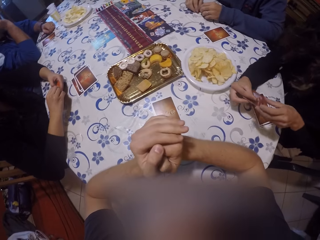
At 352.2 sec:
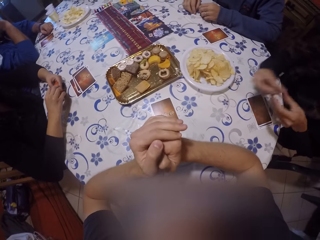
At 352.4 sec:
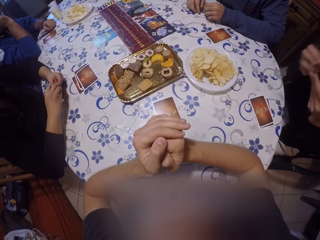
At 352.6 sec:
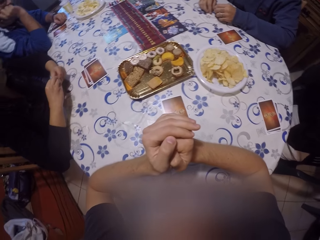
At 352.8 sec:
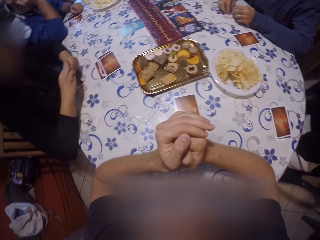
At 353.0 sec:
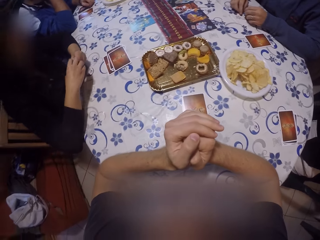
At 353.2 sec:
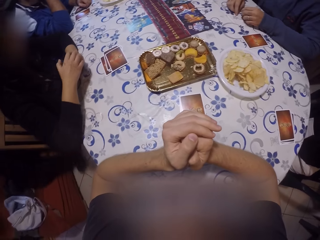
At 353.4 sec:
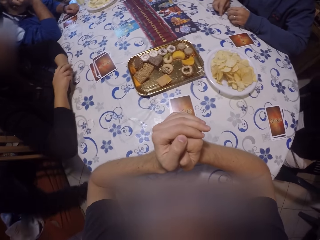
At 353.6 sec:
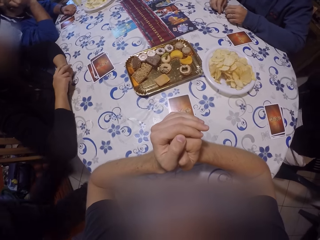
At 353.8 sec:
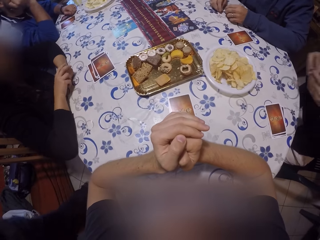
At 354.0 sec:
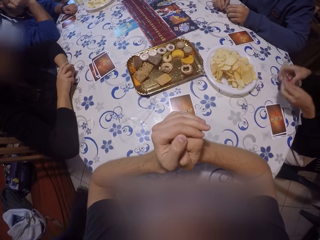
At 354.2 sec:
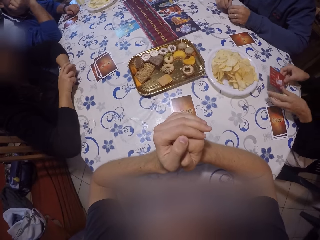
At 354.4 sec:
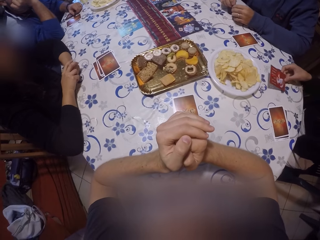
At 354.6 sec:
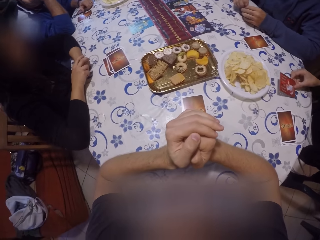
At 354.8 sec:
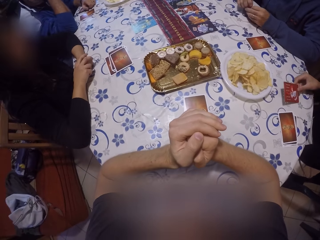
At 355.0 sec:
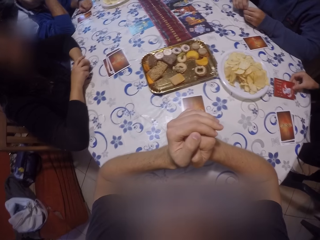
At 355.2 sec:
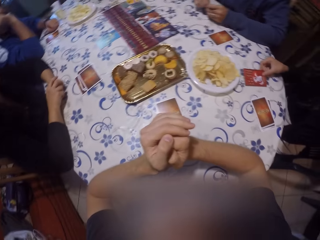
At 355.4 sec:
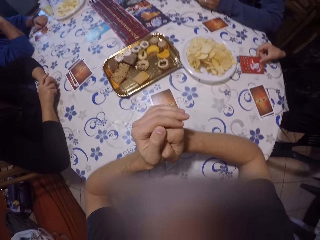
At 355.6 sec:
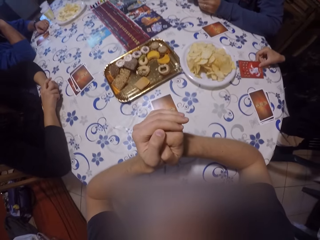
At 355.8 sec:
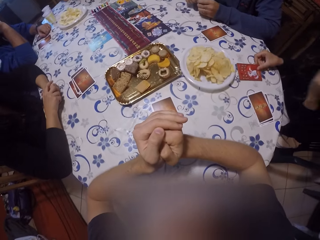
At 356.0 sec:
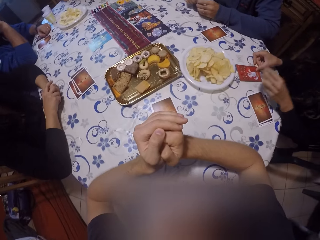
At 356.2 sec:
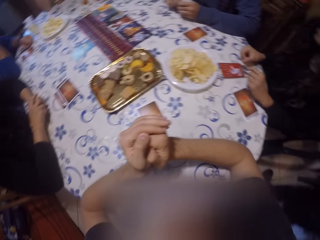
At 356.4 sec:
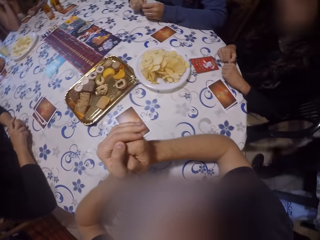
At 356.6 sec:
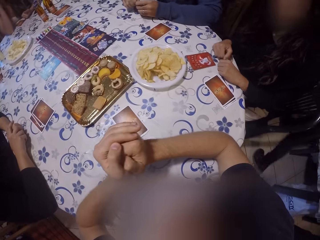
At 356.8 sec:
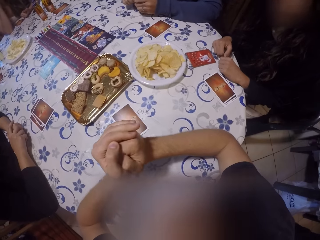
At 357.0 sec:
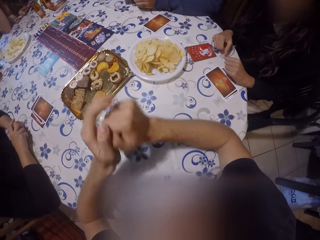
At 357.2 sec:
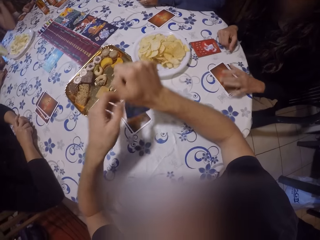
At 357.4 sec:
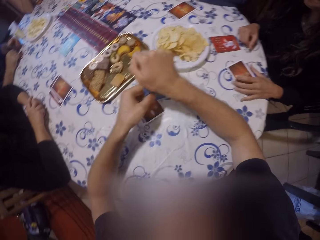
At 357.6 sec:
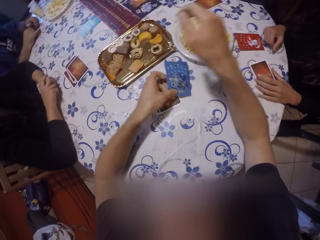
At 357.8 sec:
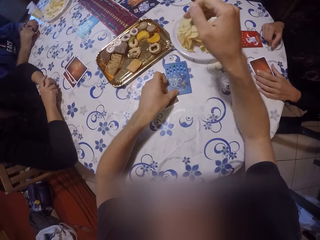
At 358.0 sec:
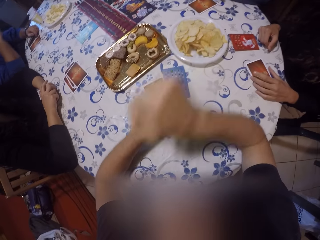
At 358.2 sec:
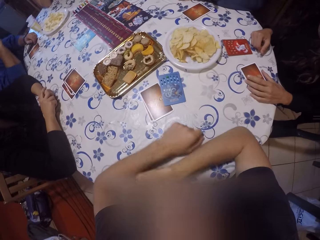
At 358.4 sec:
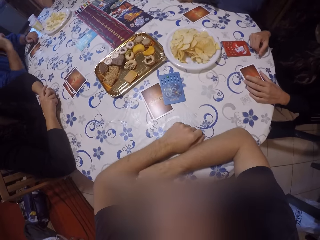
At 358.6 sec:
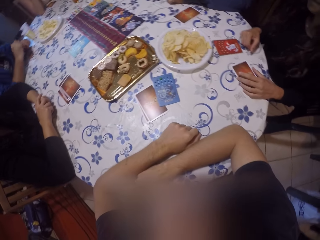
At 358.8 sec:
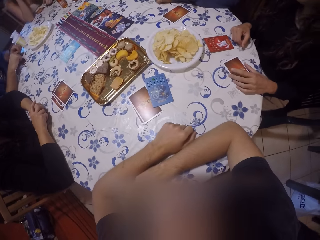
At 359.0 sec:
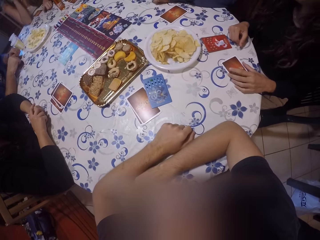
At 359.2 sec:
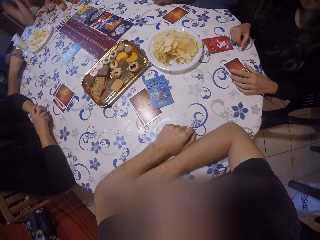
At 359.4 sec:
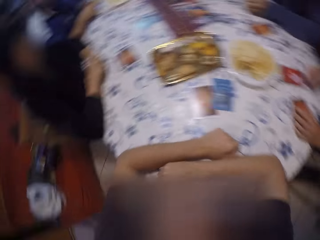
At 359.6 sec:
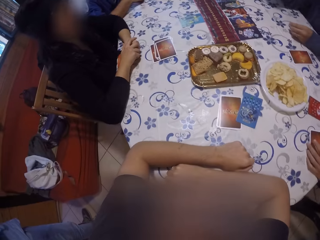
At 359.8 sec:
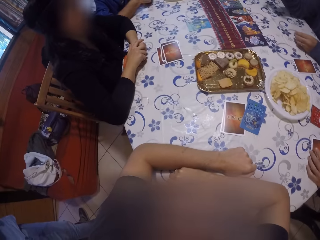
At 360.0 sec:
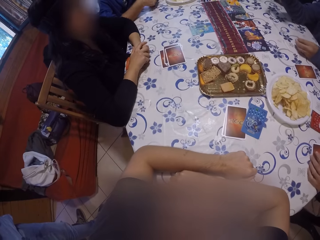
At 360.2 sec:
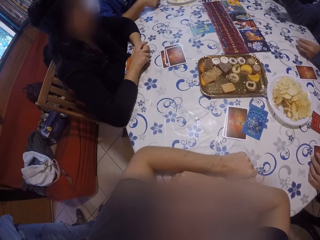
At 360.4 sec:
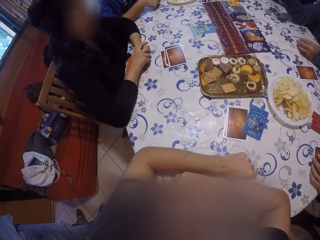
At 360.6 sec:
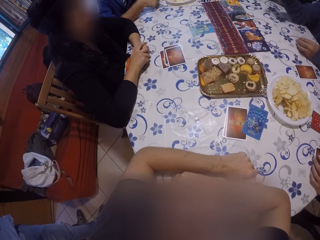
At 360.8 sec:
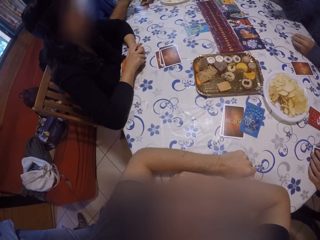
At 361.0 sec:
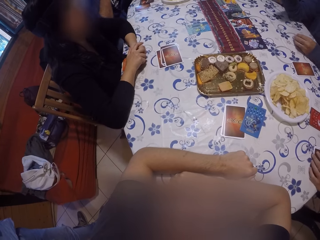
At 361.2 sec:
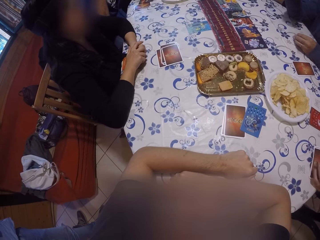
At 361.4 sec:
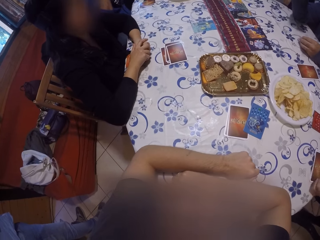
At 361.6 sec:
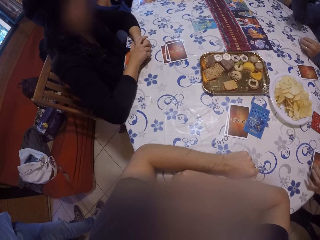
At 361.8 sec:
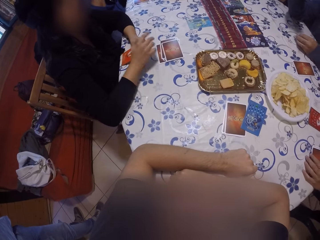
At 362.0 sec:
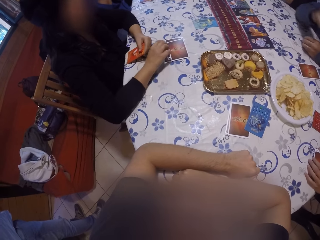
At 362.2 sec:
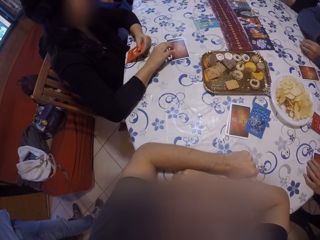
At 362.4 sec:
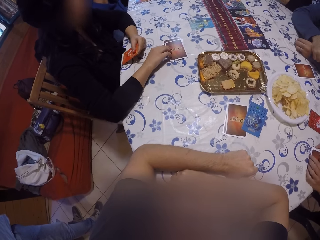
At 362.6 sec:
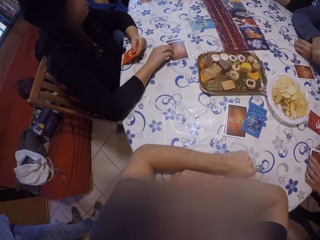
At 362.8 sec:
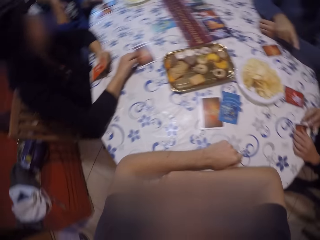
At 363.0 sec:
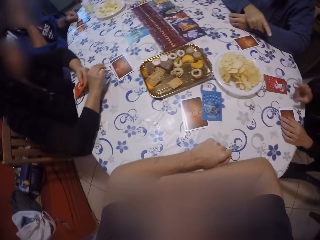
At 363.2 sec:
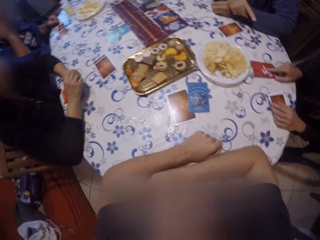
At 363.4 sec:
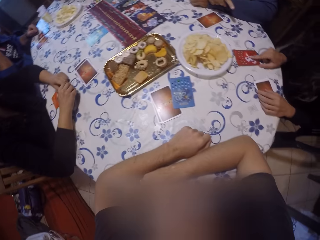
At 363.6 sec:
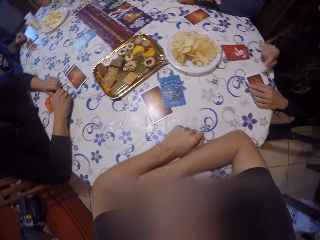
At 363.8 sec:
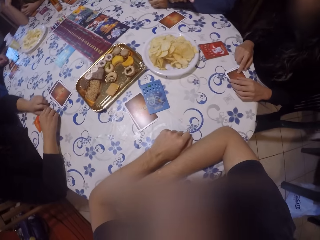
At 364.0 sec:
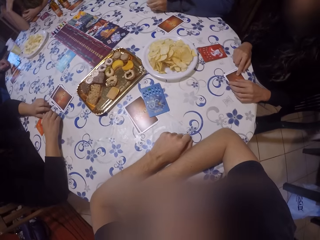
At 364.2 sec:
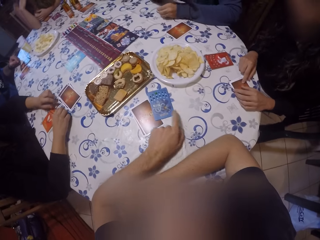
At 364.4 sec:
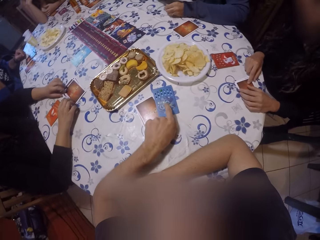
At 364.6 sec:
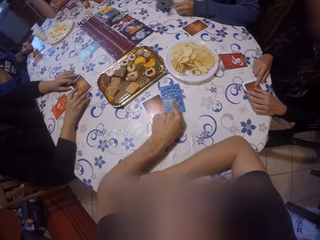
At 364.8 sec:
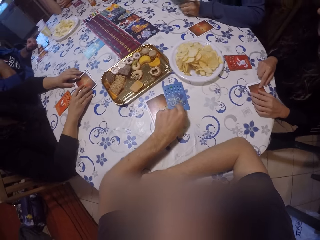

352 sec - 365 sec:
A woman holds the card in her right hand. The woman spreads the card. The woman drops the card in her right hand on the table. The camera wearer drops the card in his hands on the table with his left hand. He looks at the card game.

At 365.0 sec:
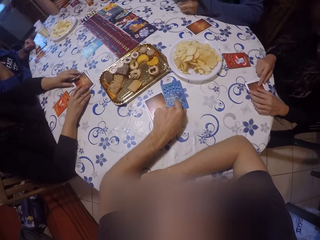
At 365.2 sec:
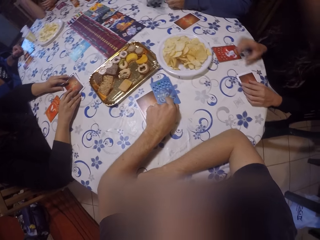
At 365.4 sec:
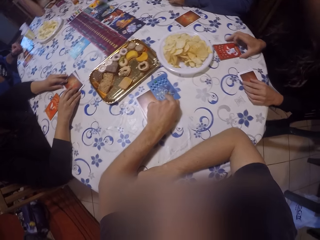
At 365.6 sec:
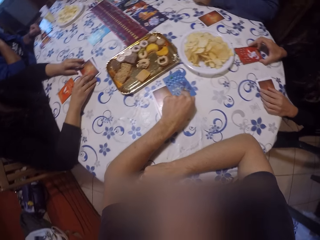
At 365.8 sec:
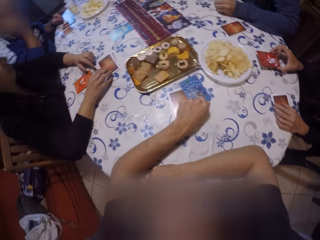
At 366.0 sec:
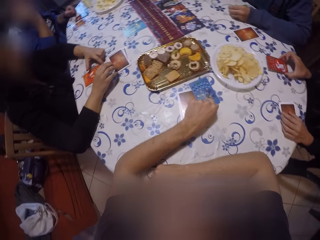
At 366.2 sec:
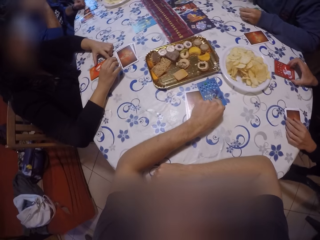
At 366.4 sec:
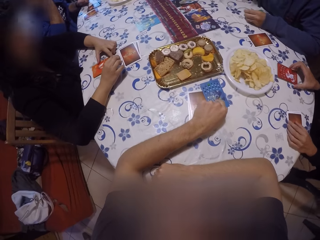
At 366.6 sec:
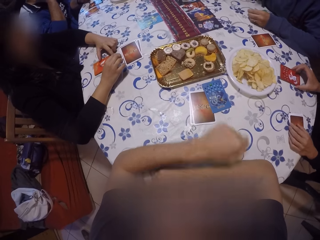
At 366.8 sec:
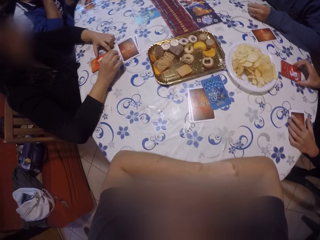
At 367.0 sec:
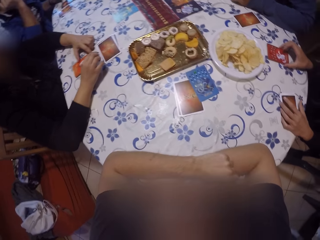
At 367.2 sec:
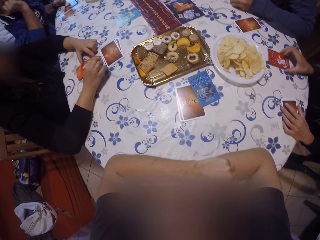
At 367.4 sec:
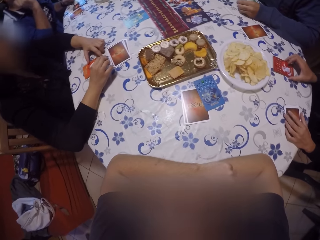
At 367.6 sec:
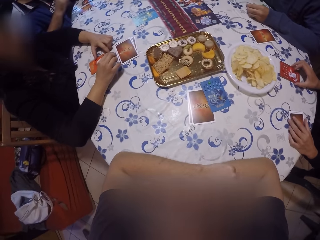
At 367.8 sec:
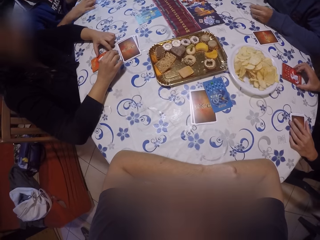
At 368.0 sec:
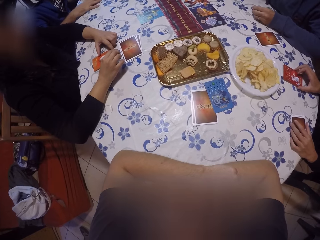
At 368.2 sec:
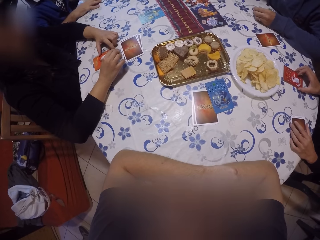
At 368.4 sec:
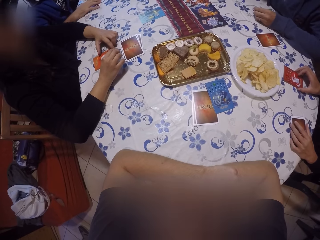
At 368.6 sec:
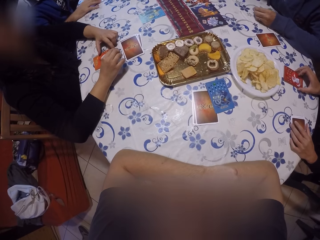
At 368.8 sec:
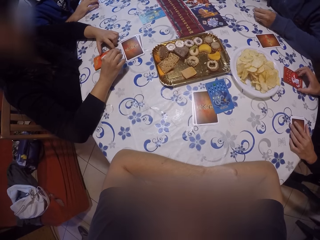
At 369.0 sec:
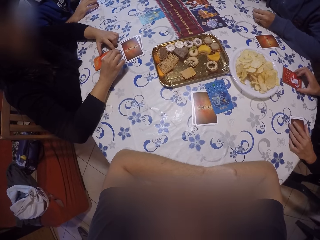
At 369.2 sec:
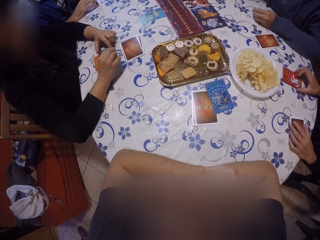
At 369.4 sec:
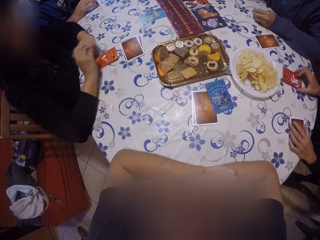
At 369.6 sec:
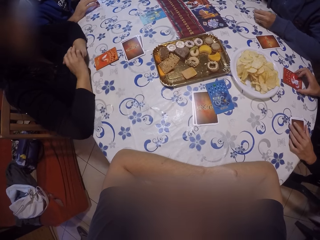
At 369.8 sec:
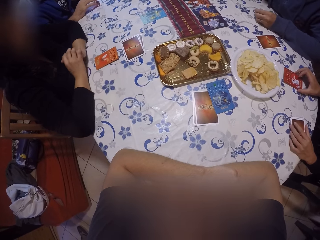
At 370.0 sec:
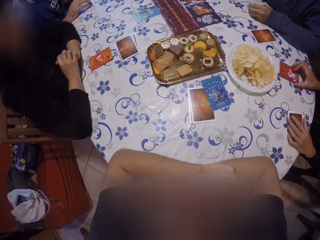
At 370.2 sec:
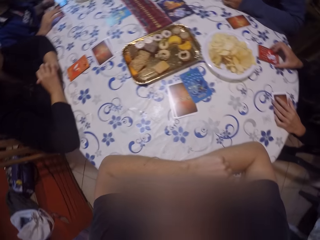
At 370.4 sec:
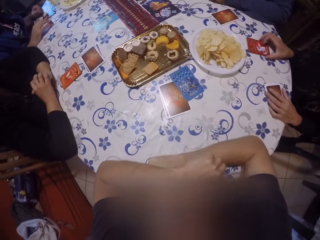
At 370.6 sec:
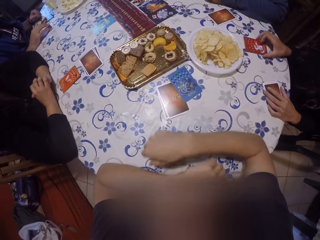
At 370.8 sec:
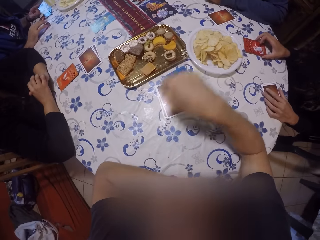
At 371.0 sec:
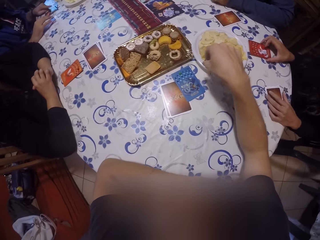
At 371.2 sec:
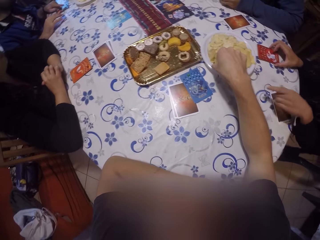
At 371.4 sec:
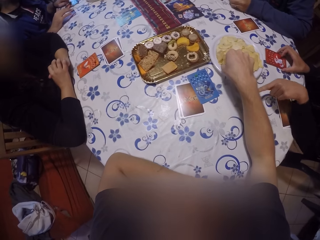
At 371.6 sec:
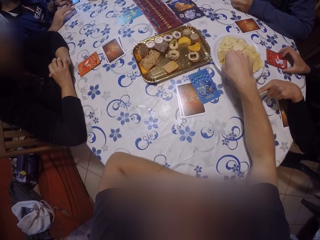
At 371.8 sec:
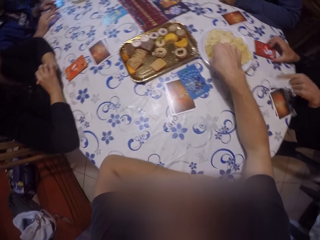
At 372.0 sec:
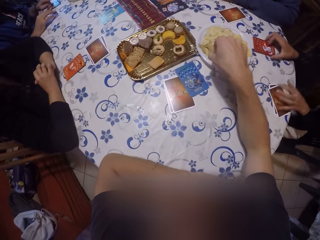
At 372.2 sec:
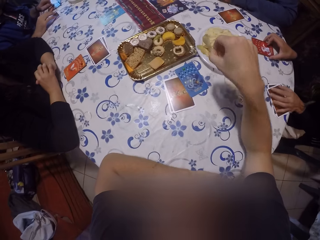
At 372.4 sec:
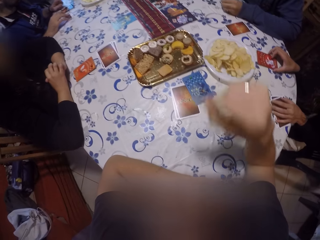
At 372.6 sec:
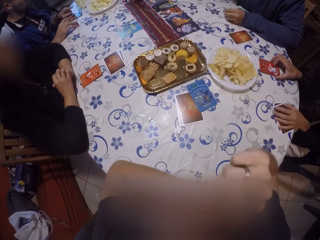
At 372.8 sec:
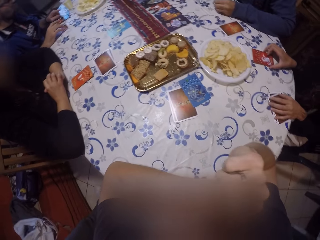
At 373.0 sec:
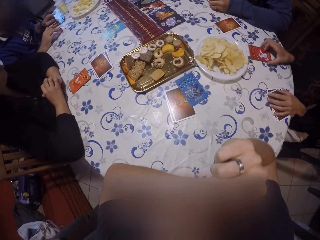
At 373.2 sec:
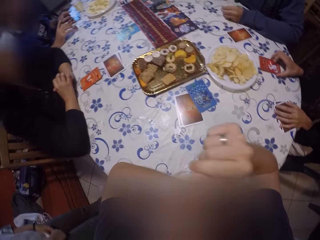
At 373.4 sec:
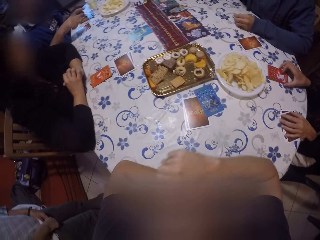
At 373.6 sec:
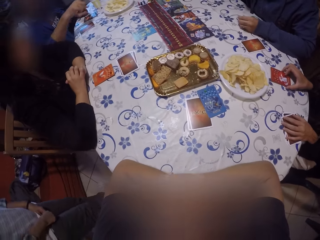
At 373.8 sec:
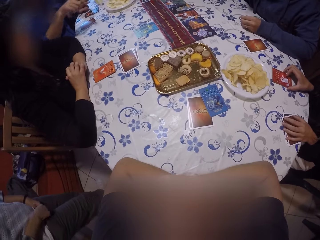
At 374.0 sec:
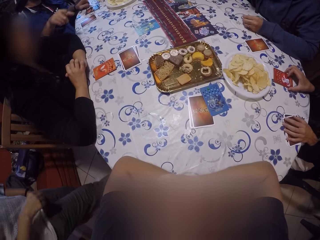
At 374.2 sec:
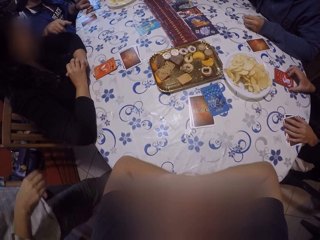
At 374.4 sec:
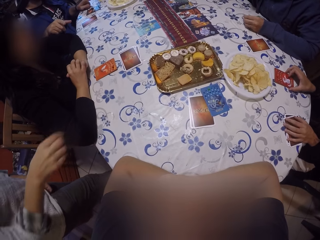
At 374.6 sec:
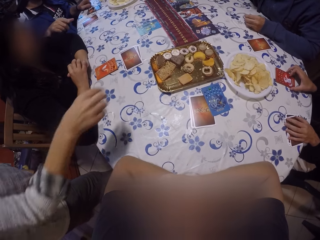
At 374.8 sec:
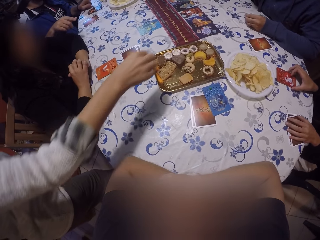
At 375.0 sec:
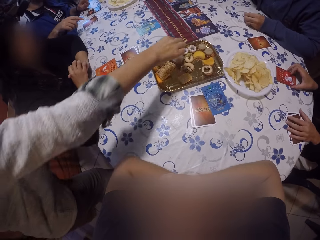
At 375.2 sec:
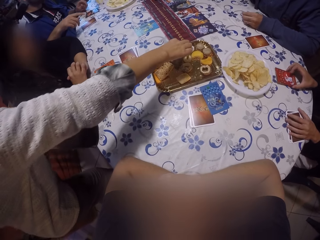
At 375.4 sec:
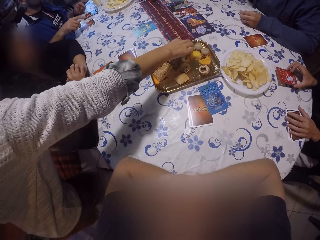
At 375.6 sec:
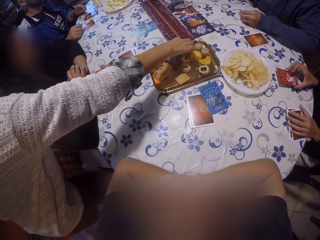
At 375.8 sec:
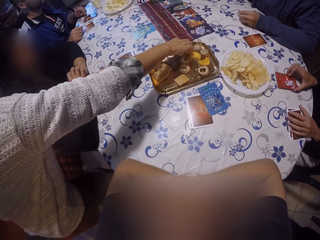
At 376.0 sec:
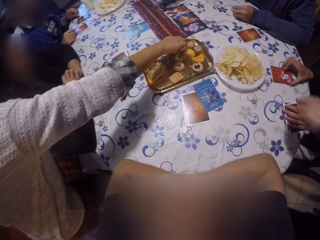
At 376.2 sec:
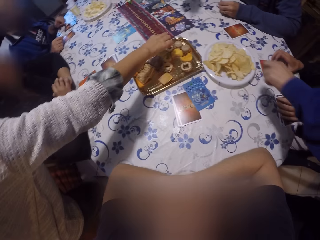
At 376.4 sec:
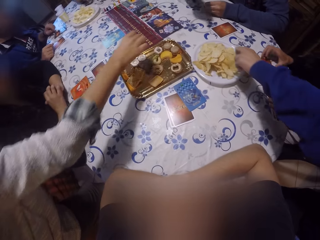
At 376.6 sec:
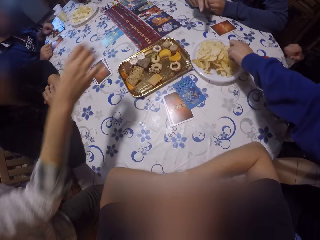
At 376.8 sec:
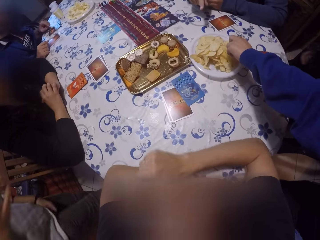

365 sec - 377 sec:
The camera wearer picks a chip from the plate of chips on the table with his right hand. A woman interacts with the camera wearer. He eats a crisp. Another woman picks a cookie from the tray of cookies on the table with her right hand.
